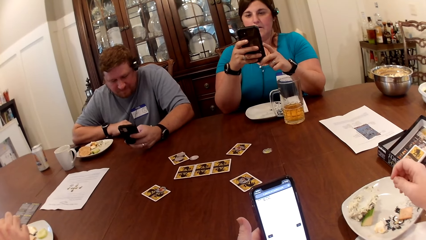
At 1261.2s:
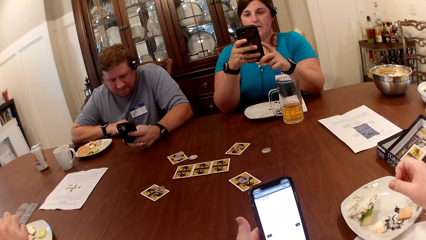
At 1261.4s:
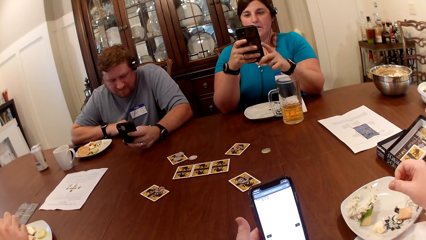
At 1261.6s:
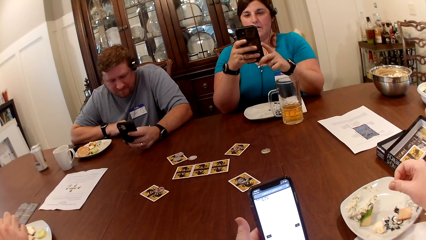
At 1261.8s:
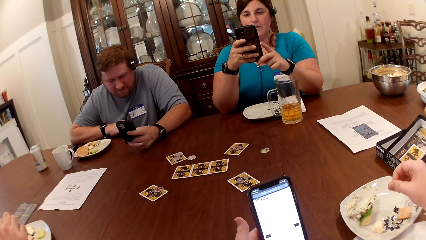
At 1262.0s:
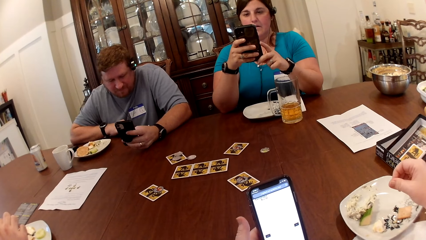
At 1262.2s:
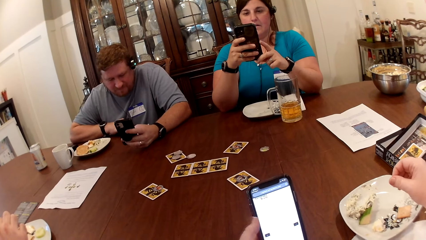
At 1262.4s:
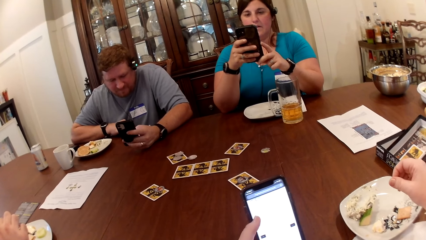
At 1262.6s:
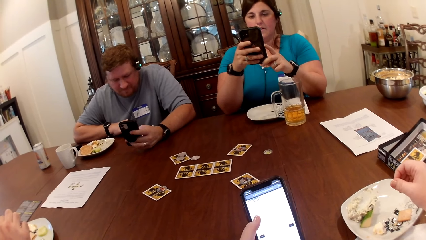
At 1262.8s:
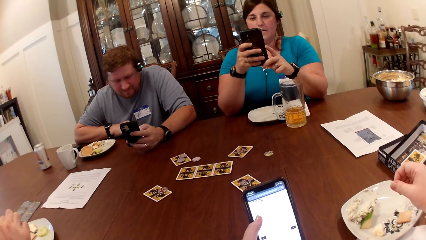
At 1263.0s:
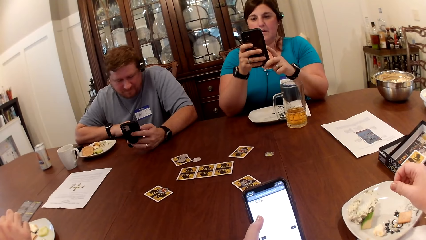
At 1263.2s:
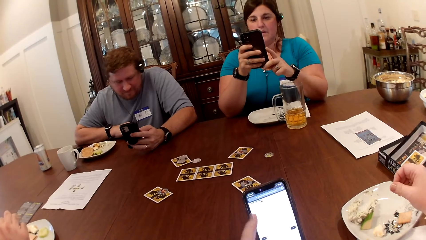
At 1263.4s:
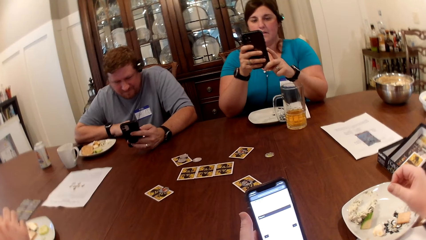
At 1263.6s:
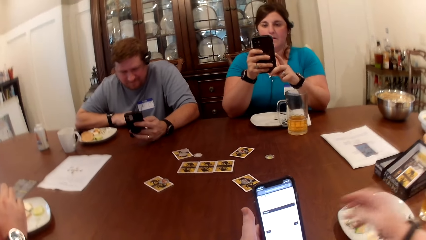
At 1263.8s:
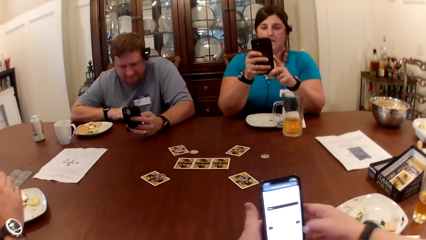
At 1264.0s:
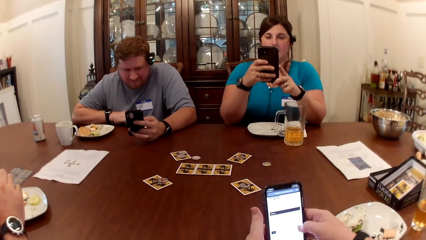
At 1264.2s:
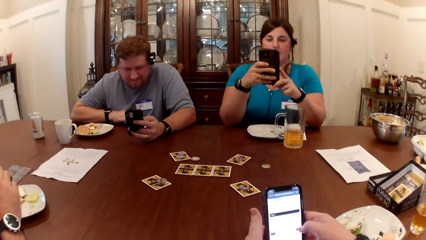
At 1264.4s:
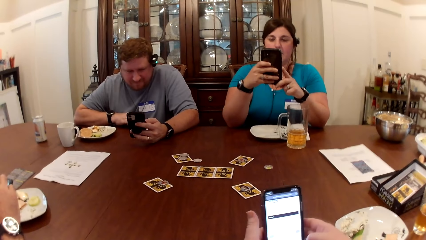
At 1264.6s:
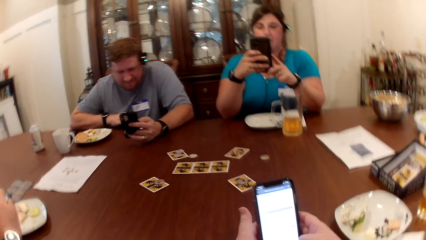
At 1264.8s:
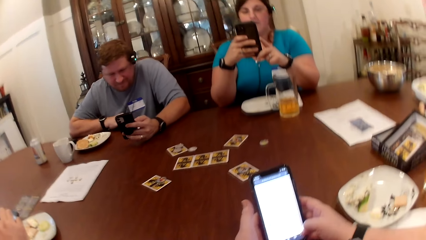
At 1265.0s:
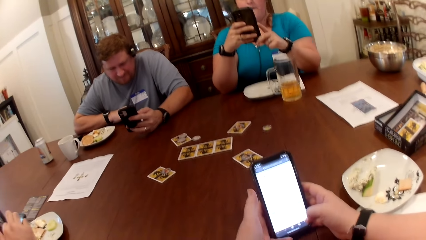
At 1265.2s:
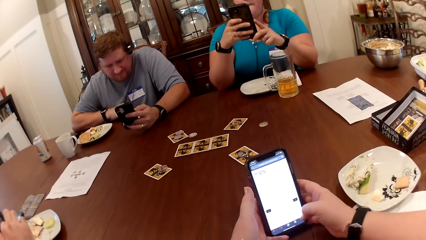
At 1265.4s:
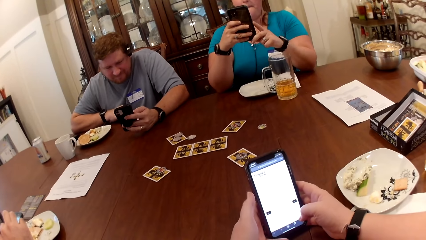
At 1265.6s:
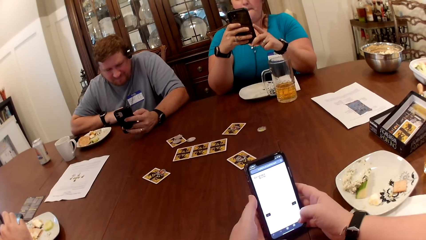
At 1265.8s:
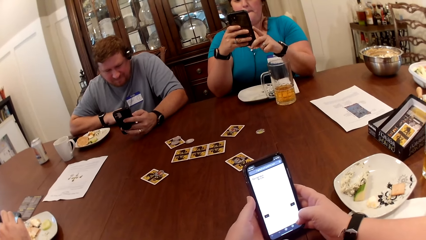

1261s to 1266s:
The camera wearer scrolls the phone.

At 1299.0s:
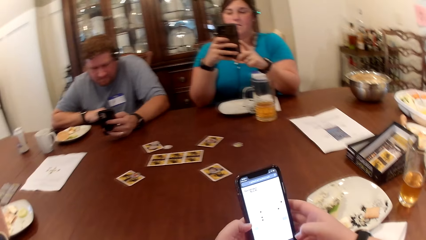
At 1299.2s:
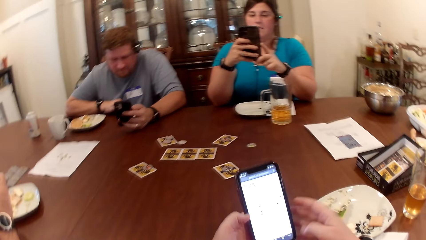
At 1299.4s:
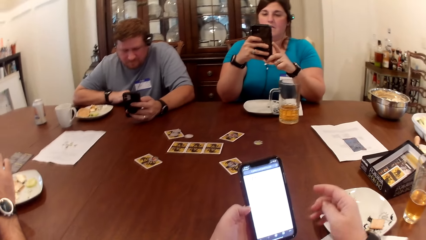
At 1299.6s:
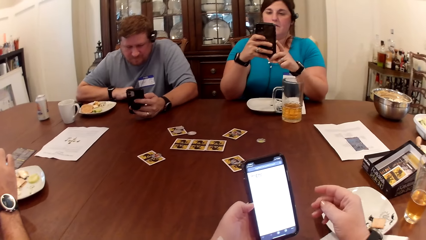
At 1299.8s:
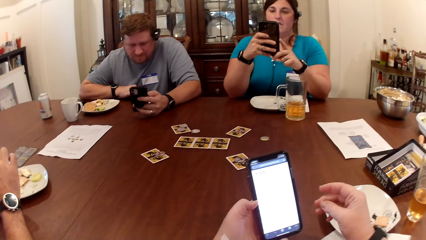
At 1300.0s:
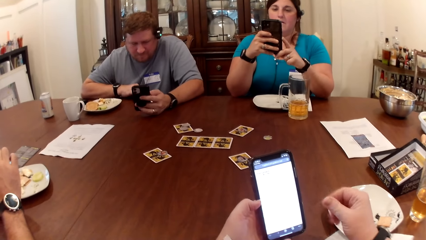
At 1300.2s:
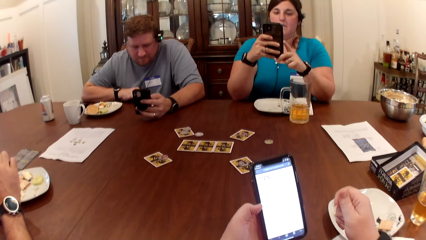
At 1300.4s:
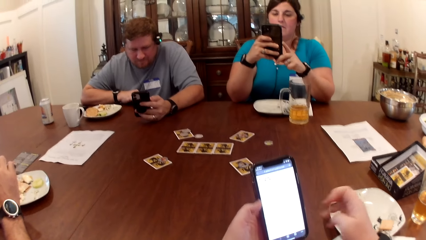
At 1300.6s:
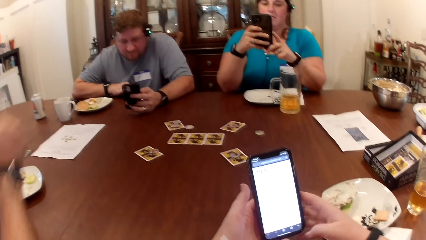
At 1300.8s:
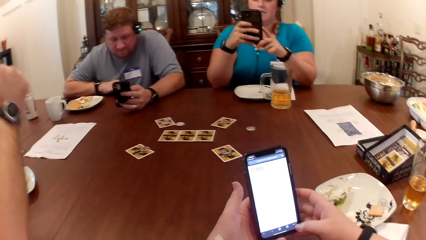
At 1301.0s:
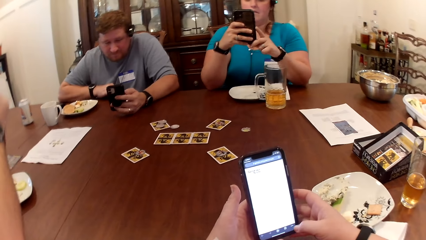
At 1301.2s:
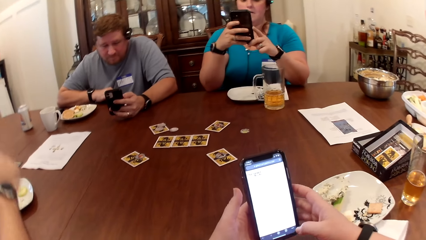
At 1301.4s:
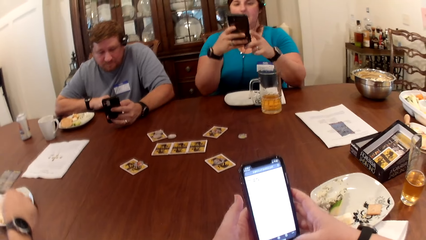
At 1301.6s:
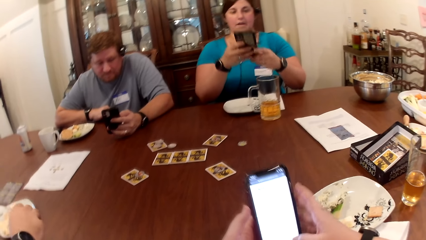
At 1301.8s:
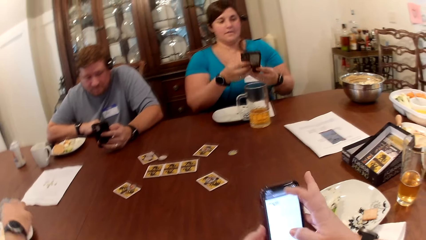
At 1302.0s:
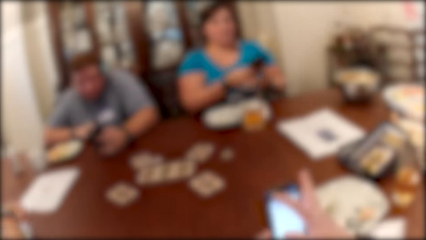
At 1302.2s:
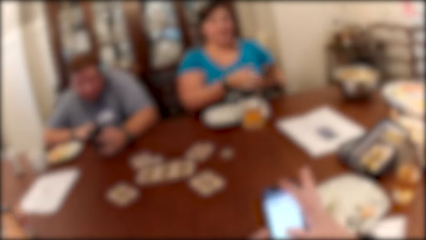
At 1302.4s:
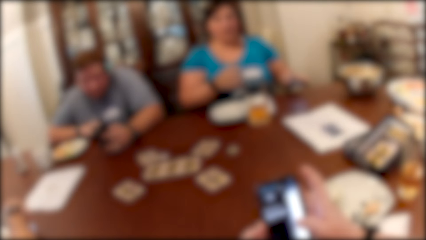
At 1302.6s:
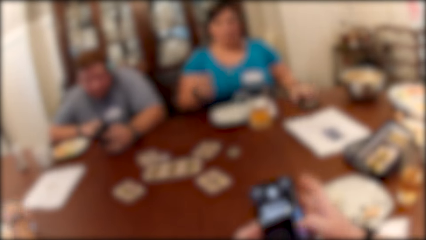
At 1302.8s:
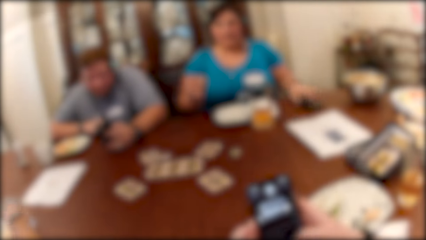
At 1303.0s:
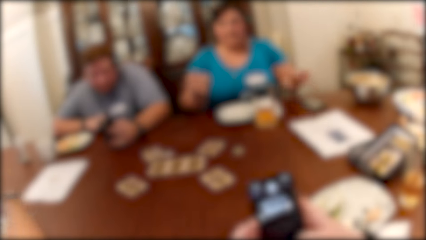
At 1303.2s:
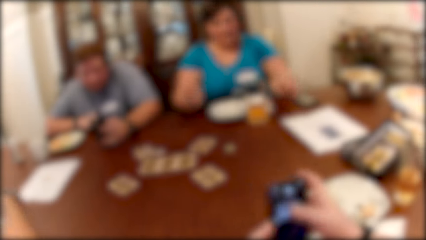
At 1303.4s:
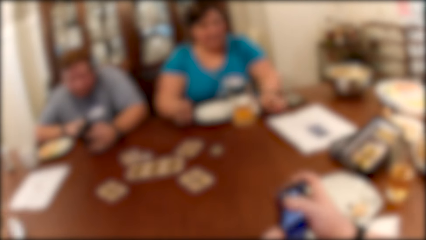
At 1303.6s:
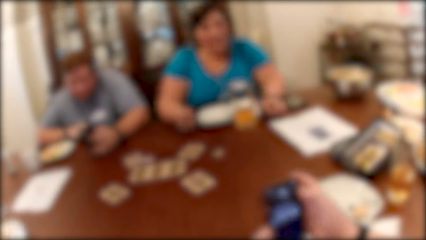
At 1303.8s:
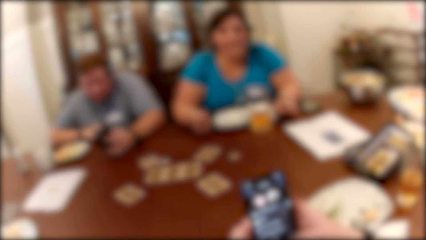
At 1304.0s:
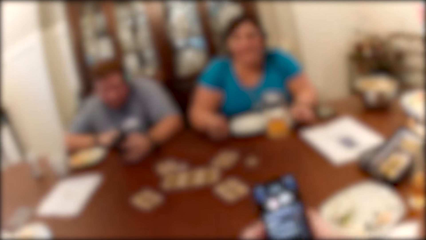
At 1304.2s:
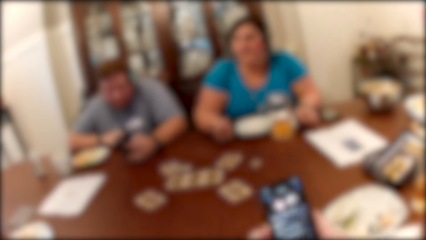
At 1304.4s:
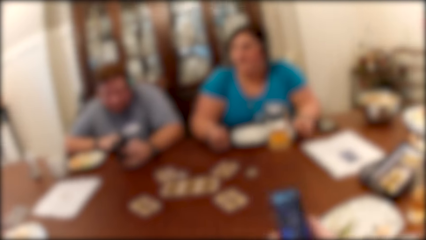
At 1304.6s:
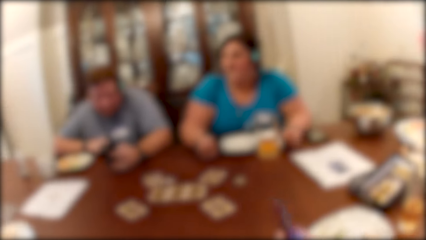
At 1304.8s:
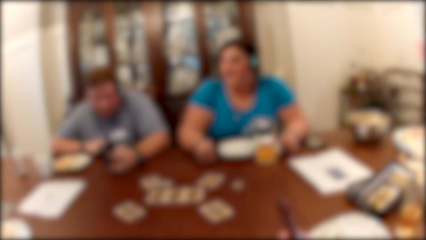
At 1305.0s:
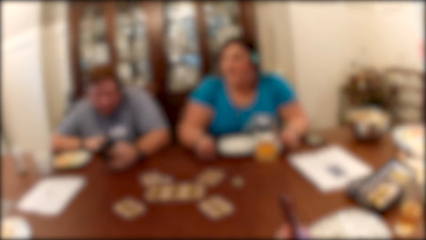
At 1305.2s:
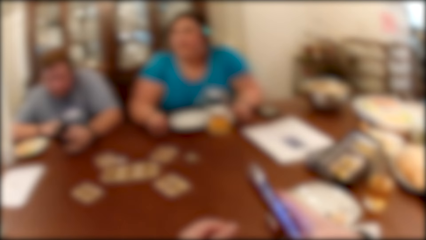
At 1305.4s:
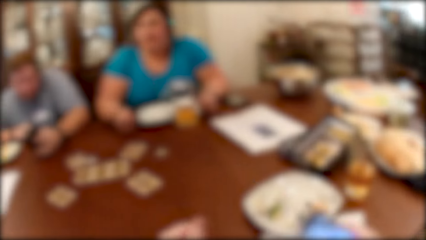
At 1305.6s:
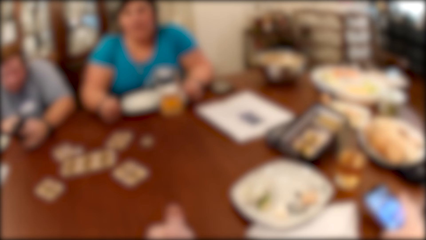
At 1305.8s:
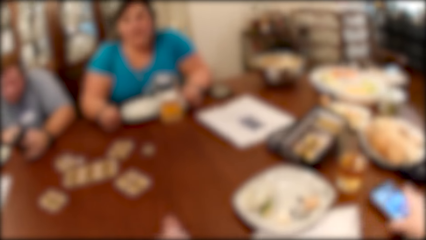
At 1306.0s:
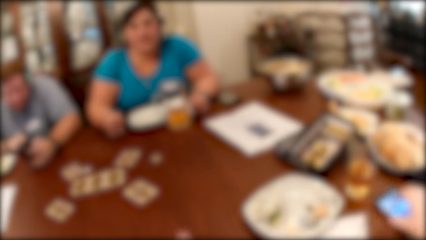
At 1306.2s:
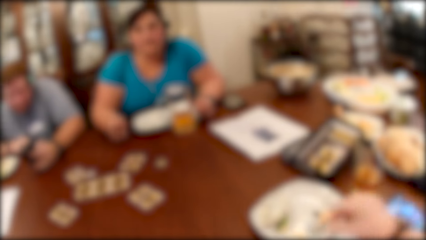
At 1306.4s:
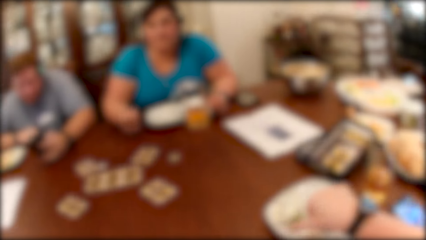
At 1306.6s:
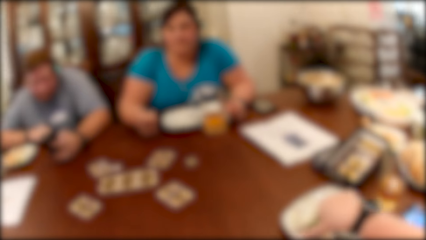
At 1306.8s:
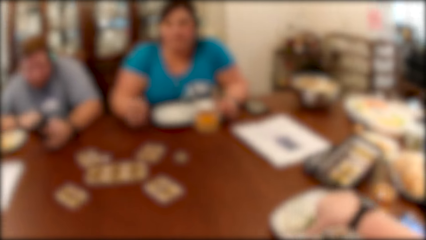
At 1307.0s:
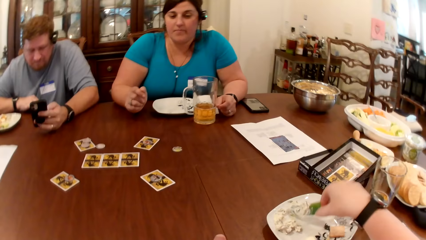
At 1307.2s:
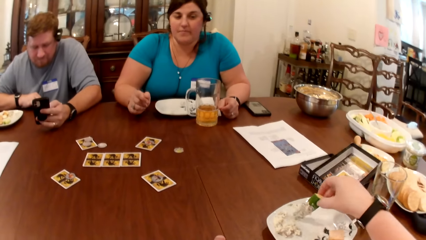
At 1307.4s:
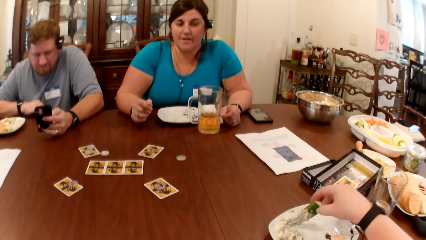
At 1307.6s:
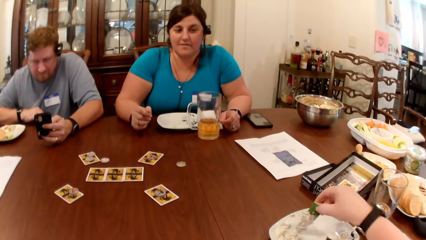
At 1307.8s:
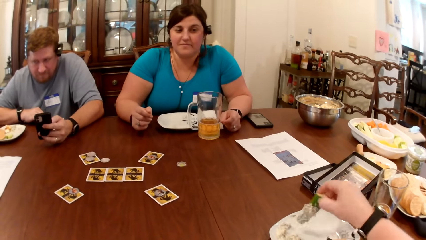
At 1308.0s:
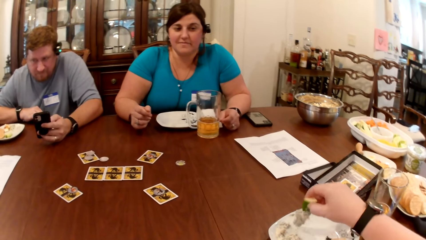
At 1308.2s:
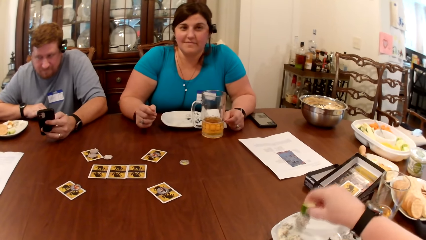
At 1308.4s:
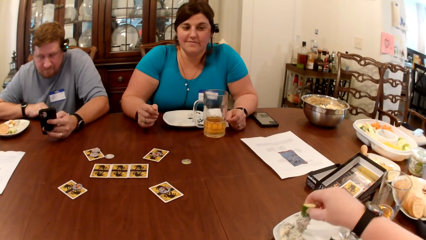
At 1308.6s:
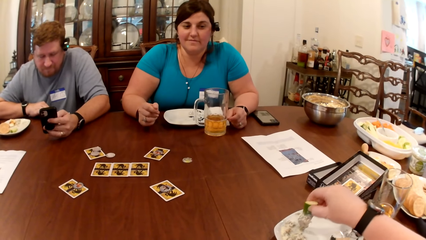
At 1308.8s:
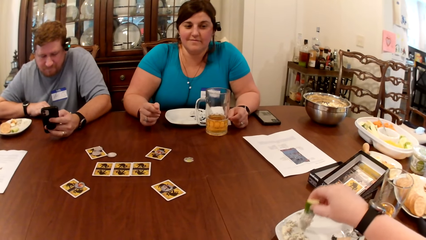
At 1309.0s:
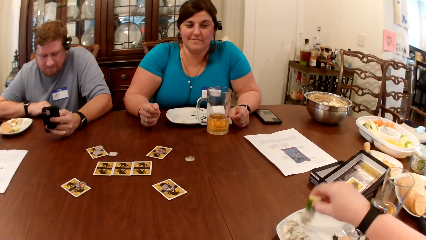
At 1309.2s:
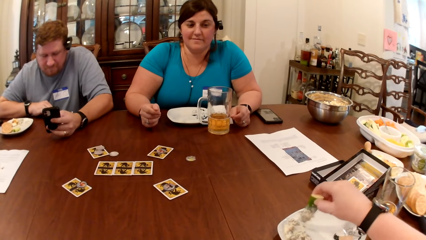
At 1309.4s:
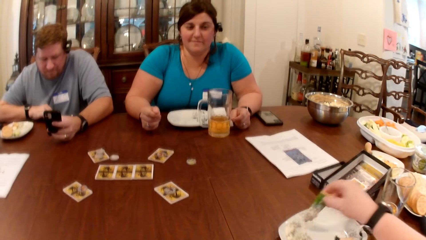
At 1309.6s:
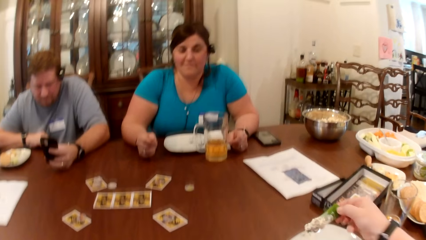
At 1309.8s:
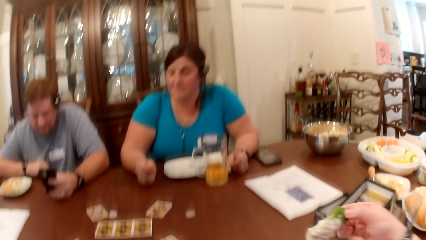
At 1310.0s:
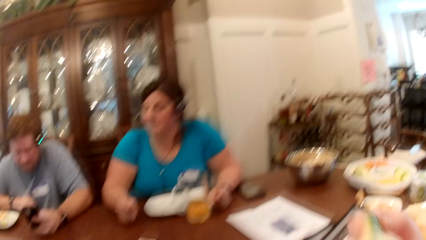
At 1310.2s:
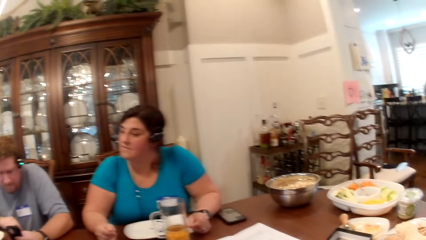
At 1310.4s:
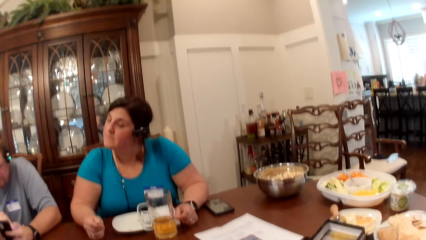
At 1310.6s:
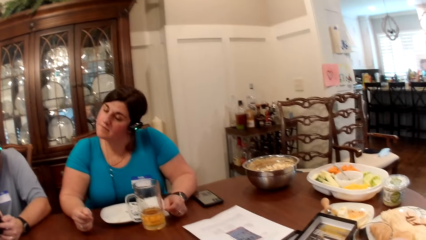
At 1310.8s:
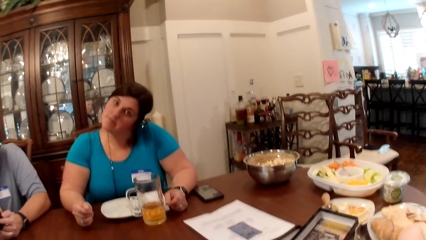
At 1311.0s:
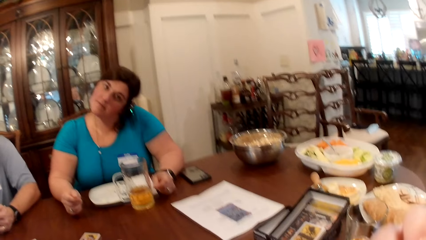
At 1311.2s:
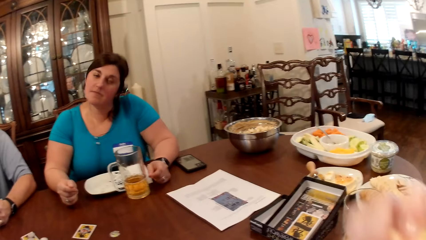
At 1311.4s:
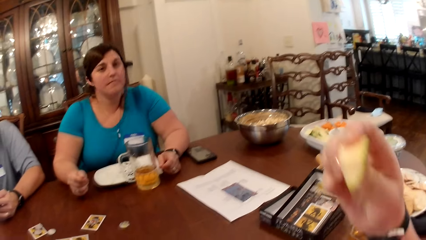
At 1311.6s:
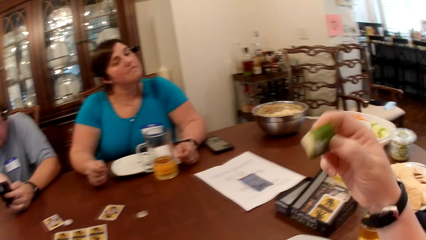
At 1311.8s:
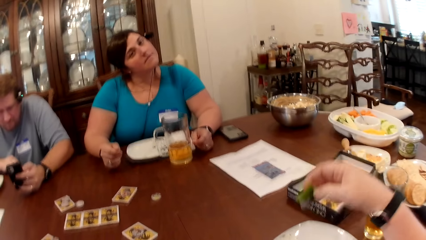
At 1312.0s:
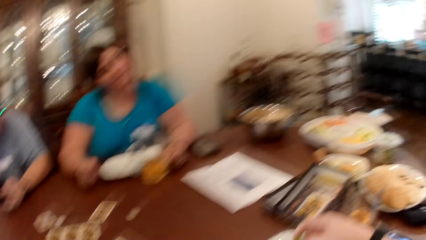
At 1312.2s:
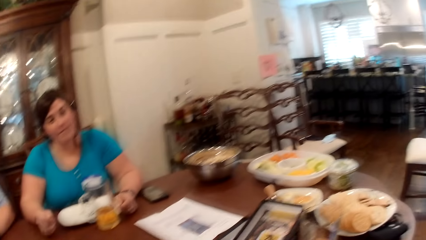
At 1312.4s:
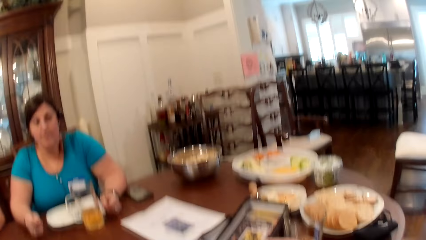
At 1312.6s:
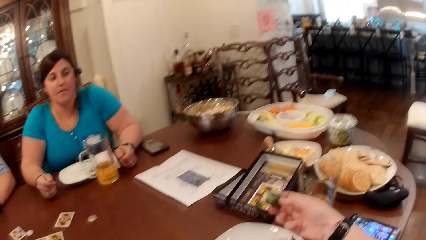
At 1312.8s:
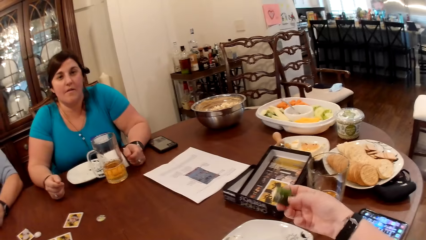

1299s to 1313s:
A man converses with a woman. The woman drops her phone on the table with her left hand. The camera wearer drops her phone on the table with her left hand. She picks food from the plate with her right hand. She eats food with her right hand. The woman swings her head.
